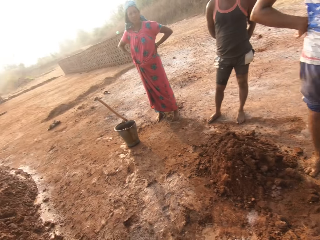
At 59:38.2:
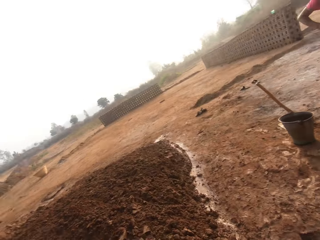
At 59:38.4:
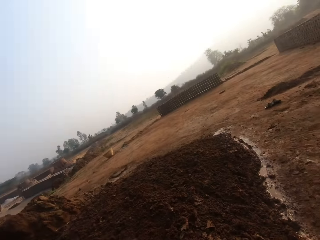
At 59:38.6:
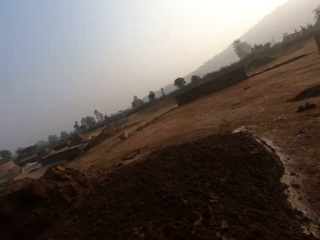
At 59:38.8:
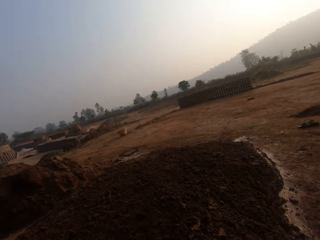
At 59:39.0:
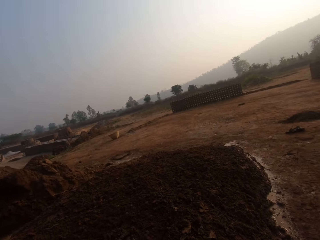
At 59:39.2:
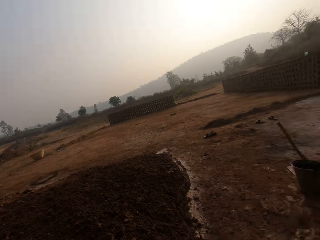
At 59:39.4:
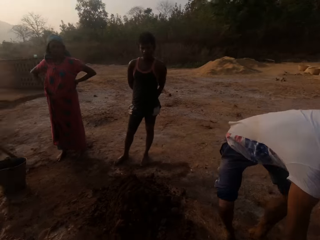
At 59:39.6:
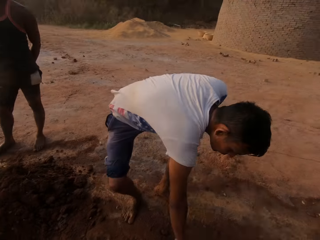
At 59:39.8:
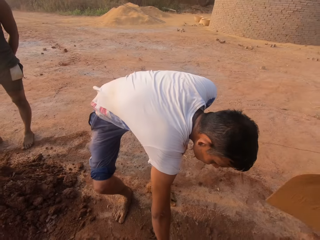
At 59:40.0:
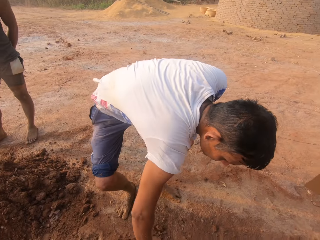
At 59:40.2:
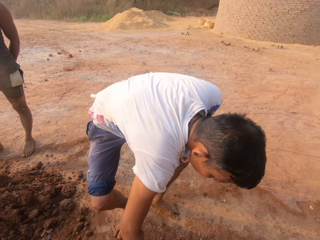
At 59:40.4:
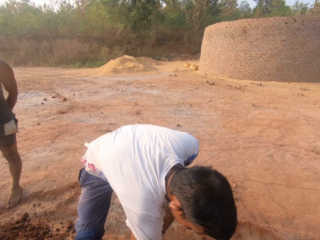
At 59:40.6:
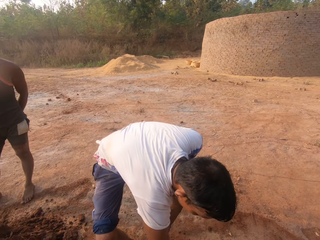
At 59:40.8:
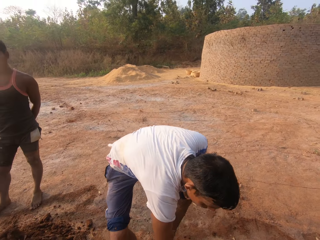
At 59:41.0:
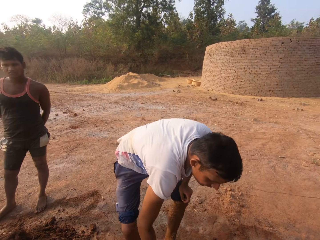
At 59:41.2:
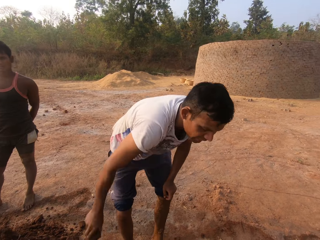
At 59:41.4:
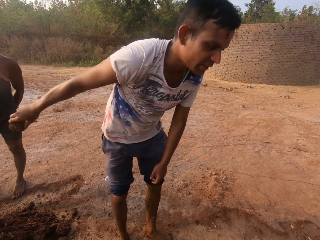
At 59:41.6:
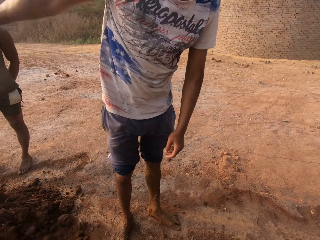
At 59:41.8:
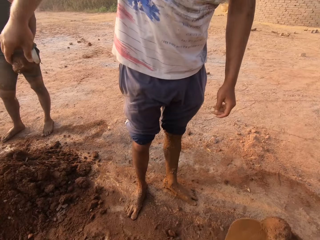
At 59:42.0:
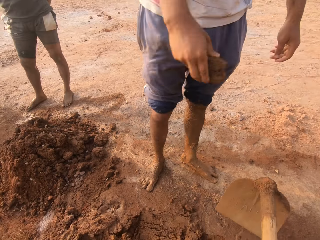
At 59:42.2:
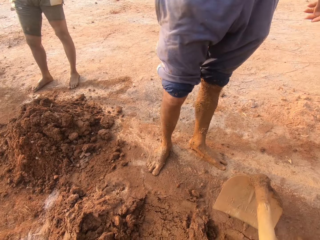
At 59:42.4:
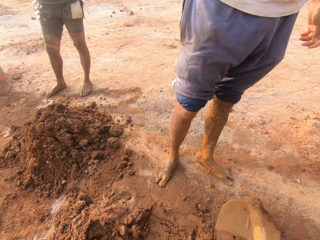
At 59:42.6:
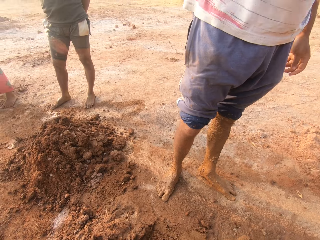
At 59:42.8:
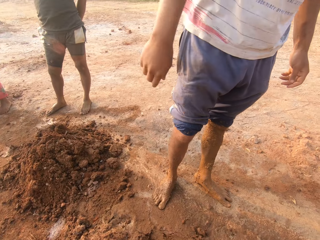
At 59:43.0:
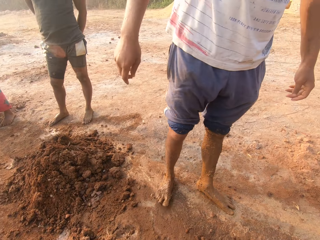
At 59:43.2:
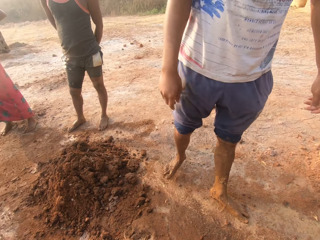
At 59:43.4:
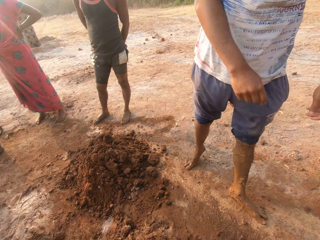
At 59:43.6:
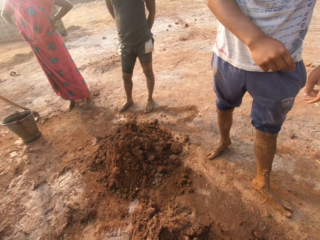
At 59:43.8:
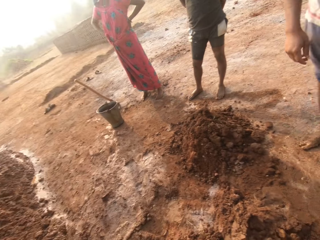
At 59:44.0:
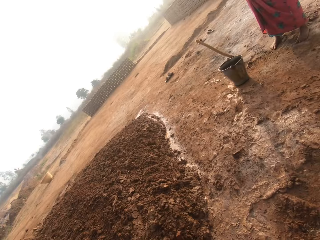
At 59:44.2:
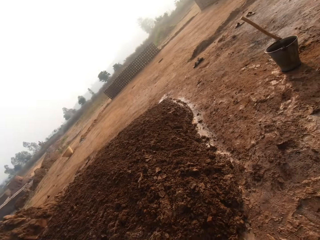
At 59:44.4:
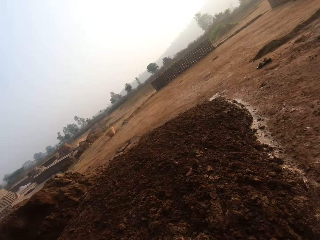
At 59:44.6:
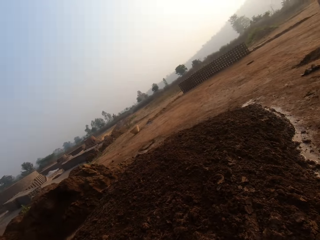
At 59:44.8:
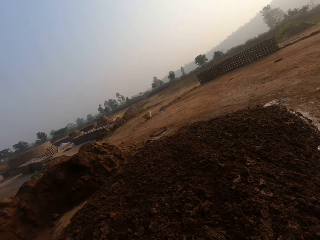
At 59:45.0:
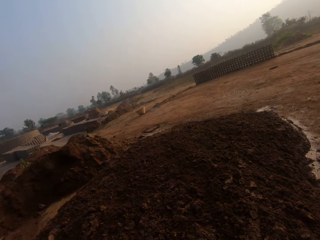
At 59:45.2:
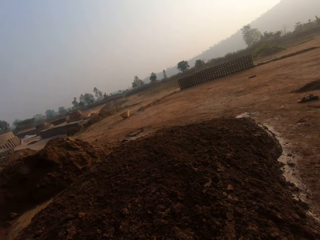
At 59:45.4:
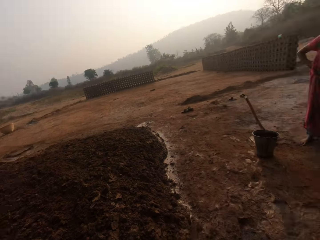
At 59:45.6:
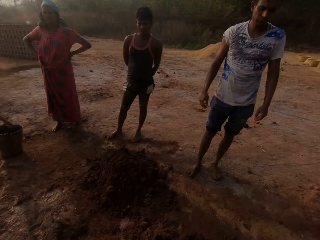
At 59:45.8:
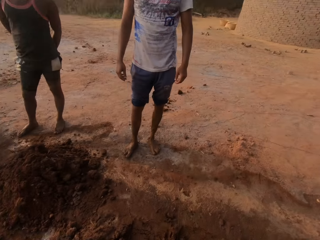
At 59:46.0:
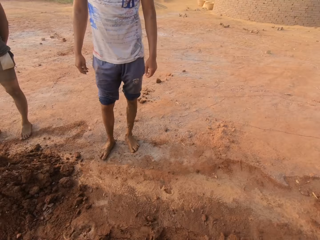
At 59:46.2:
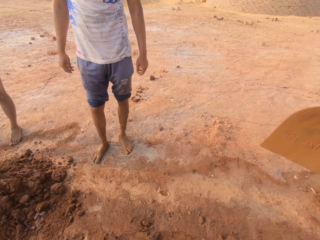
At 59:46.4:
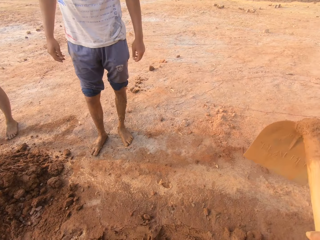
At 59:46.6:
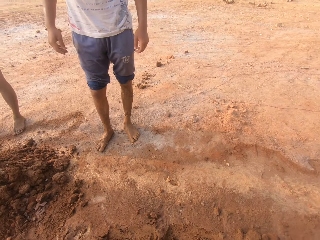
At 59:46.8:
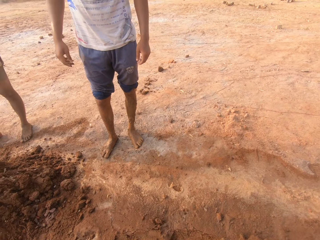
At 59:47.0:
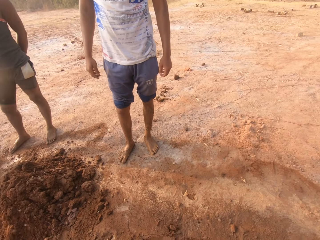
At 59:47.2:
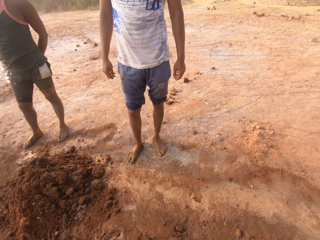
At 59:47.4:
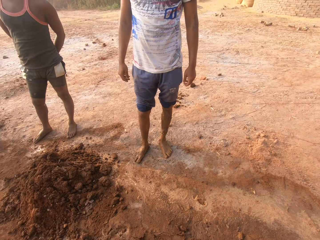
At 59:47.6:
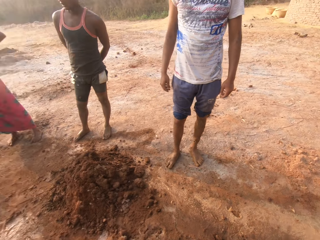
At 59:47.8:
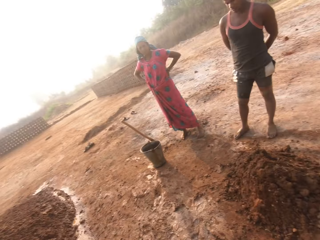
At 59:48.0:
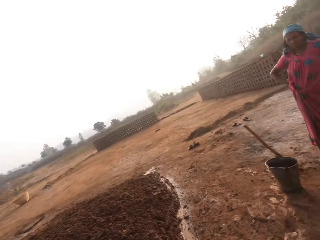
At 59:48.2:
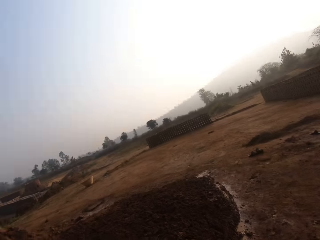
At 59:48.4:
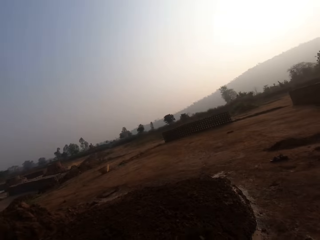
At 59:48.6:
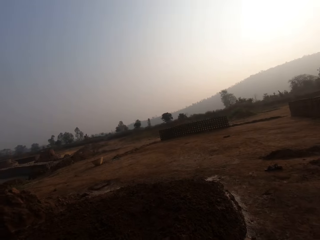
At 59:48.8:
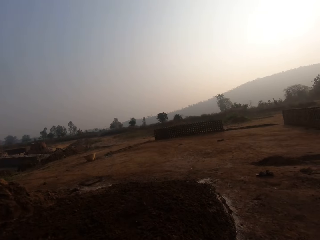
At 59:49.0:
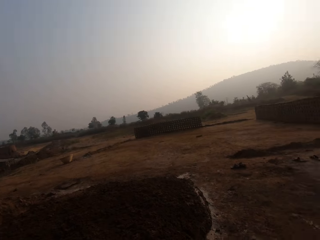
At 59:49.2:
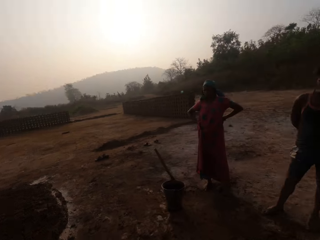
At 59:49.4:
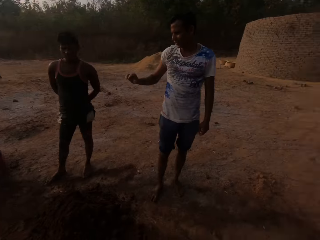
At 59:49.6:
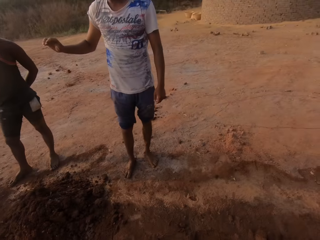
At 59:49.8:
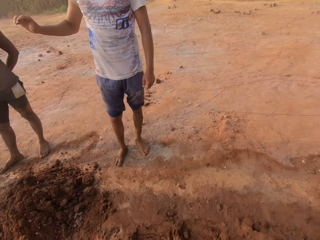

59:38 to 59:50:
The camera wearer throws the clay on the heap of clay on the ground with the hoe in his hands. He looks around in the field. A man bends in the field. The man touches clay on the ground with his right hand. The man picks up mud with the right hand. The camera wearer digs clay from the ground with the hoe in his hands. He mixes soil with the gardening hoe. He looks around in the field. He throws the clay on the heap of clay on the ground with the hoe in his hands. A woman interacts with the man and the camera wearer. The man stands in the field. The camera wearer digs clay from the ground with the hoe in his hands. He looks around in the field. He throws the clay on the heap of clay on the ground with the hoe in his hands.

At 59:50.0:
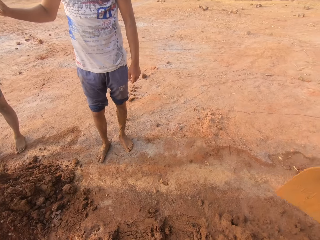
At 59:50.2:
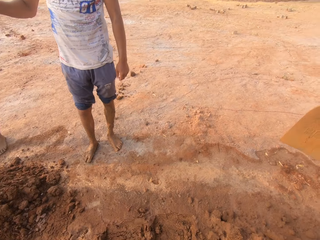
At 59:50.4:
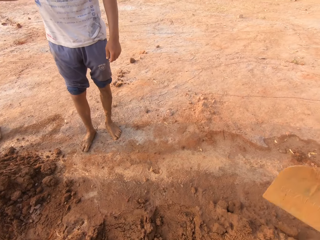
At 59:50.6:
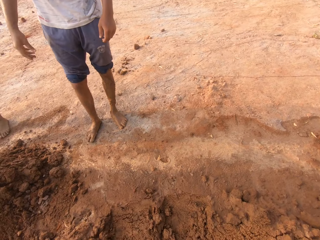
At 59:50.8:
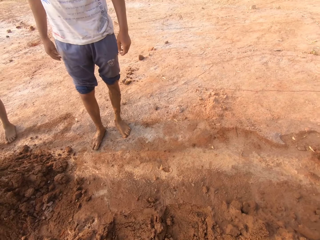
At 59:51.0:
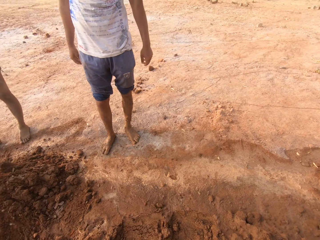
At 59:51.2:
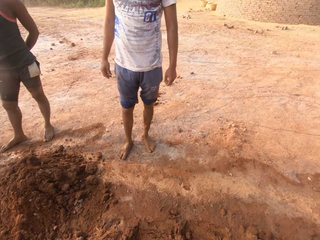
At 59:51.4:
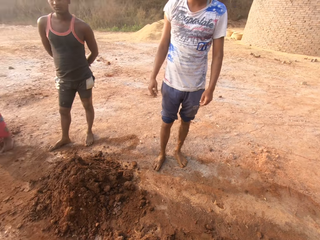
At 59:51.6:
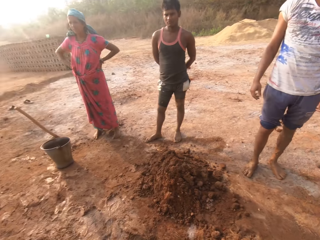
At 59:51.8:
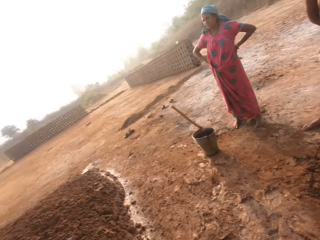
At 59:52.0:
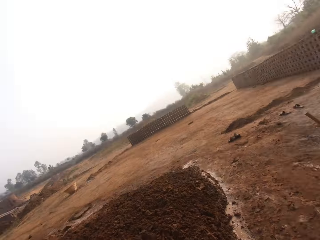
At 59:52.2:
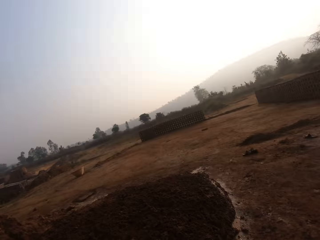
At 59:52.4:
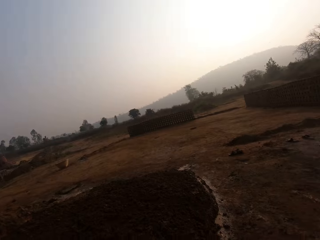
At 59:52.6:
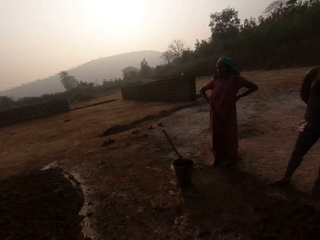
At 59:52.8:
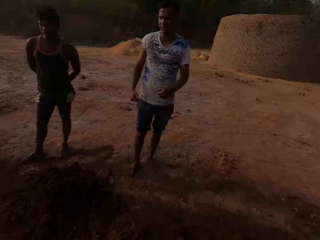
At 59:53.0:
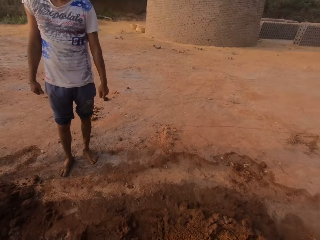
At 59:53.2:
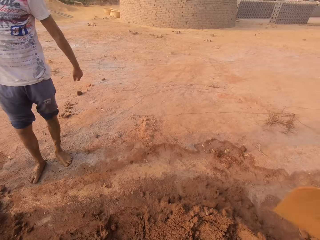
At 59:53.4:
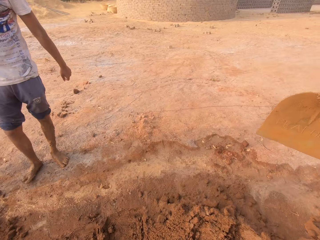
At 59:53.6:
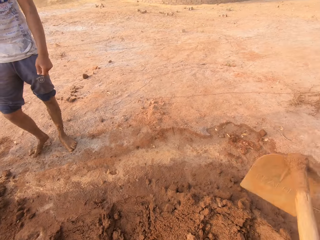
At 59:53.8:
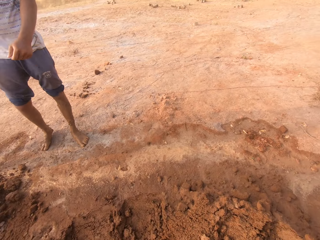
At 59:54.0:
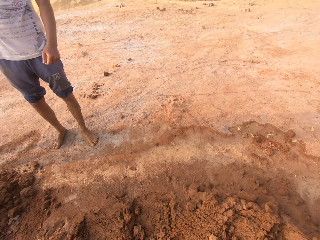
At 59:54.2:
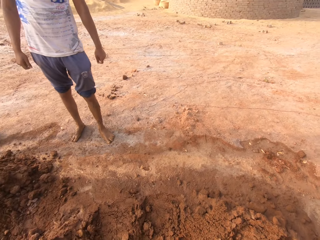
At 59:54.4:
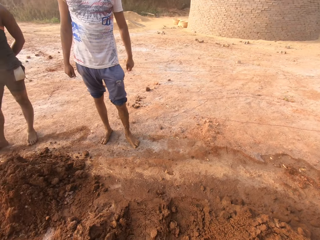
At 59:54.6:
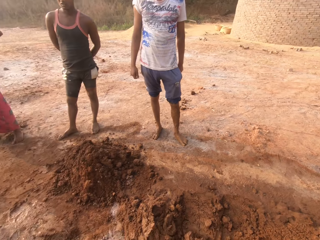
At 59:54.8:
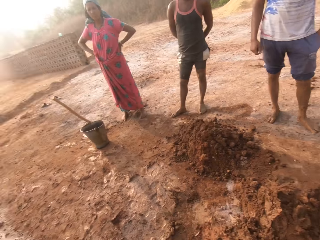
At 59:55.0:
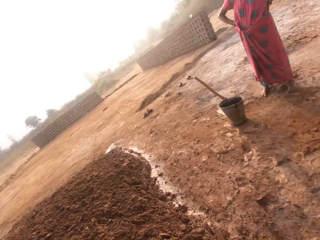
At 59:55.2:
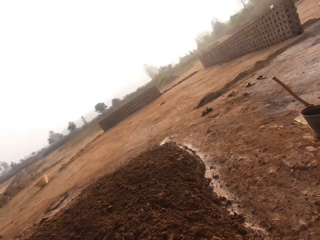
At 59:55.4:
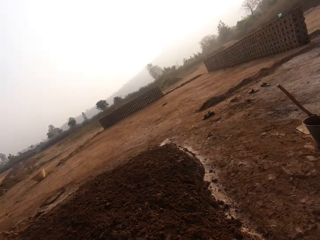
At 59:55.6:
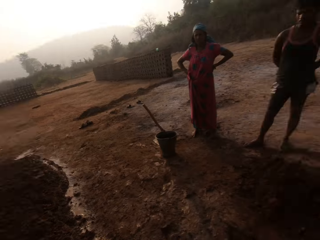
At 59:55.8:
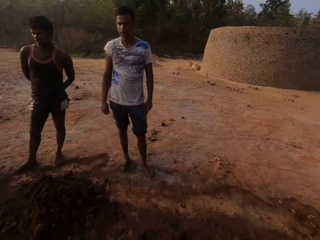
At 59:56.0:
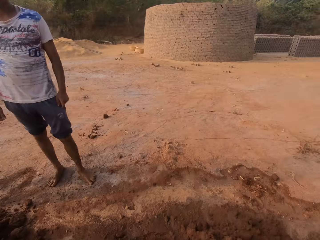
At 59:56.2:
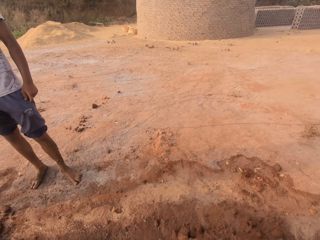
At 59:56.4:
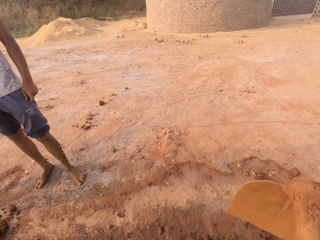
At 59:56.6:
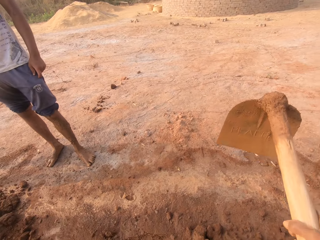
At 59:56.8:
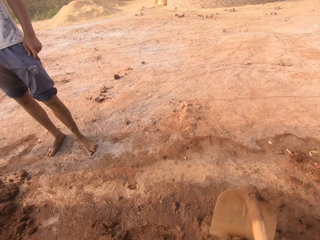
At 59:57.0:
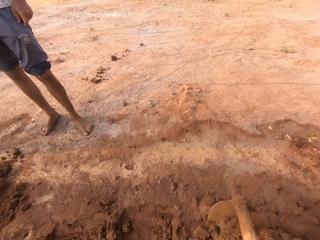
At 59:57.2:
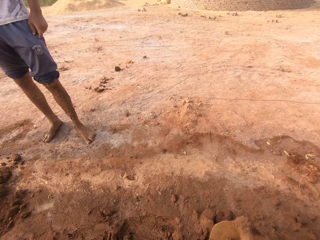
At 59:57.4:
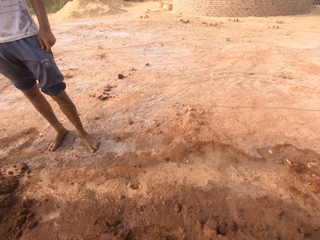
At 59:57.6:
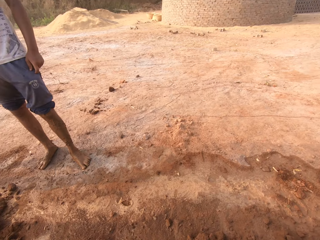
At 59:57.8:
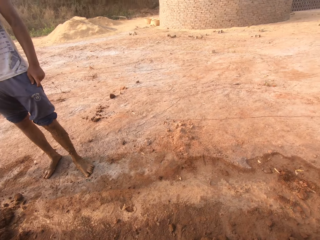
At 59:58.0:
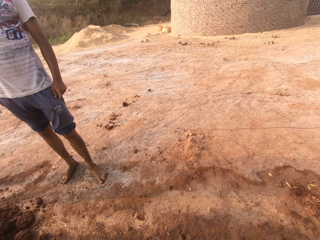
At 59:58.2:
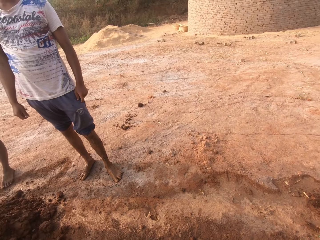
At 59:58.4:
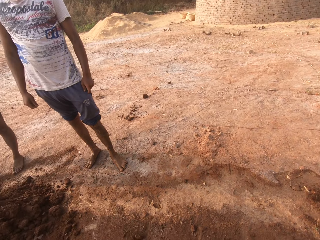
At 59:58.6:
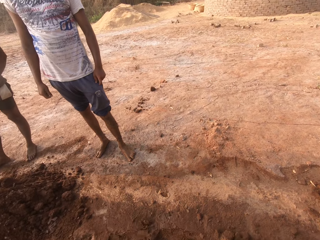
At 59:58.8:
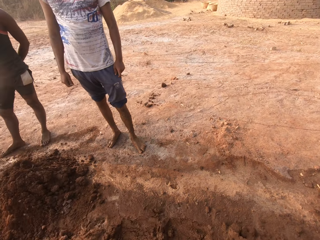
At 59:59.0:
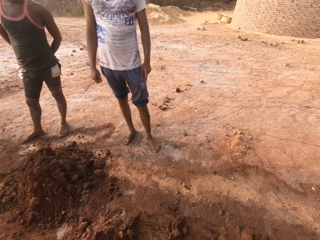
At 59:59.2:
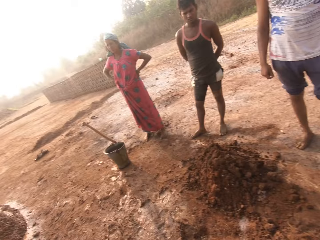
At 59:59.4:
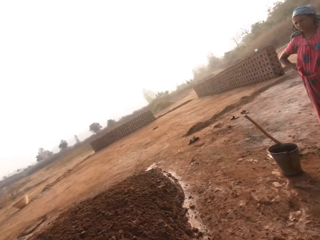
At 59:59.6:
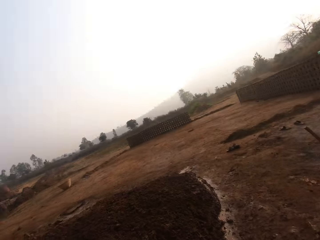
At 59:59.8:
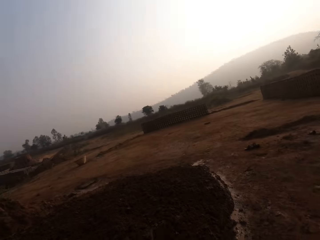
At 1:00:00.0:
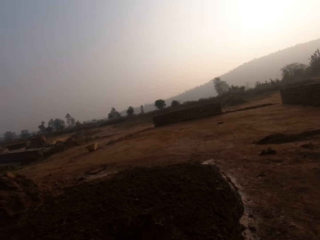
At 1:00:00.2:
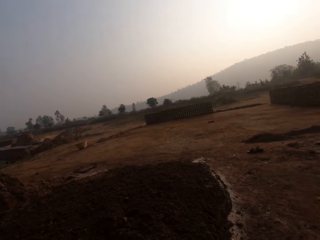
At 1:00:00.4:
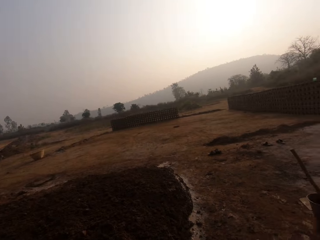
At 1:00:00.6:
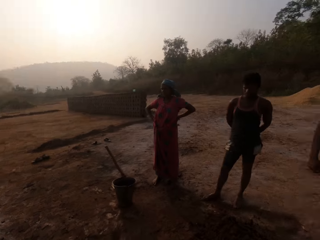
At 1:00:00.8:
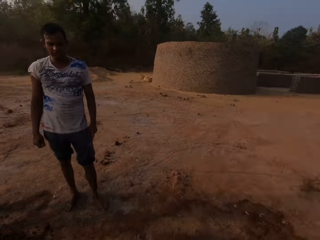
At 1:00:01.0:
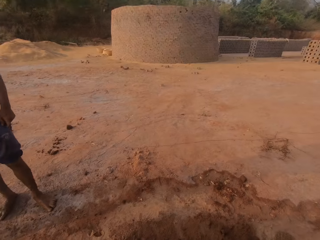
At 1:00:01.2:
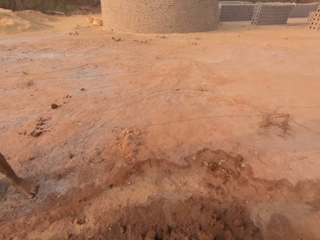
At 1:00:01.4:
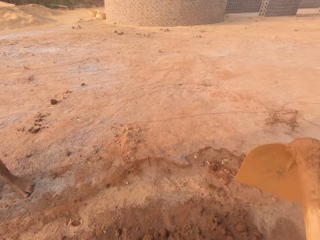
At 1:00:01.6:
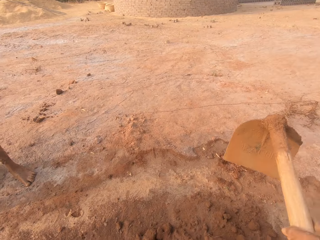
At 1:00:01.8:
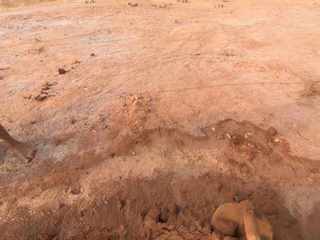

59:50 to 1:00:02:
A man gestures with the right hand. The camera wearer digs clay from the ground with the gardening hoe in his hands. The man stands in the field. The camera wearer throws the clay on the heap of clay on the ground with the hoe in his hands. He looks around in the field. He digs clay from the ground with the hoe in his hands. He throws the clay on the heap of clay on the ground with the hoe in his hands. He looks around in the field. He digs clay from the ground with the hoe in his hands. He looks around in the field. He throws the clay on the heap of clay on the ground with the hoe in his hands.
